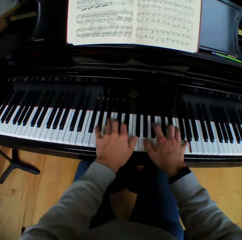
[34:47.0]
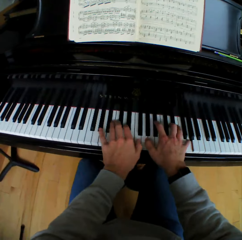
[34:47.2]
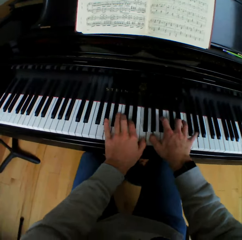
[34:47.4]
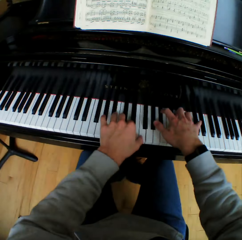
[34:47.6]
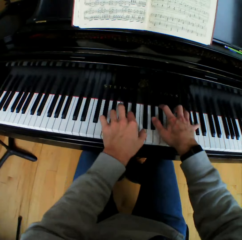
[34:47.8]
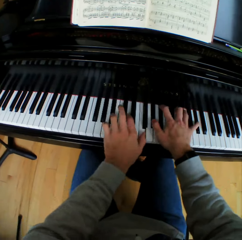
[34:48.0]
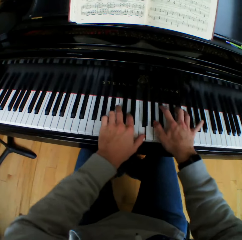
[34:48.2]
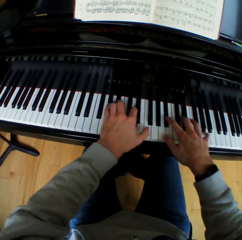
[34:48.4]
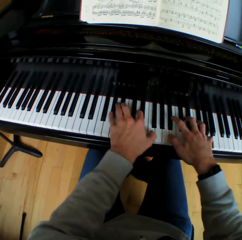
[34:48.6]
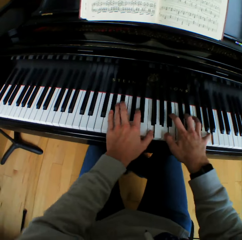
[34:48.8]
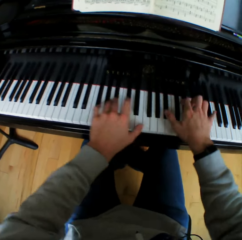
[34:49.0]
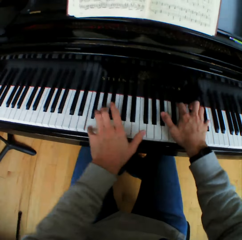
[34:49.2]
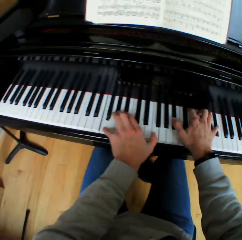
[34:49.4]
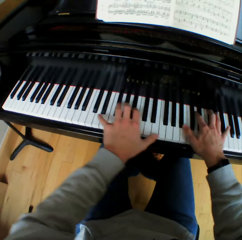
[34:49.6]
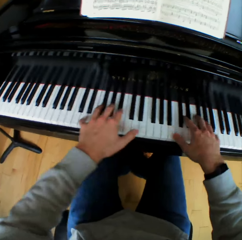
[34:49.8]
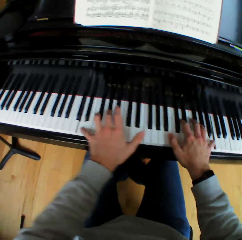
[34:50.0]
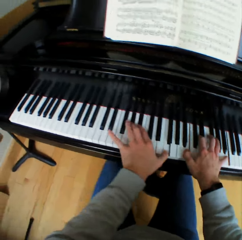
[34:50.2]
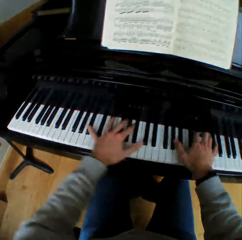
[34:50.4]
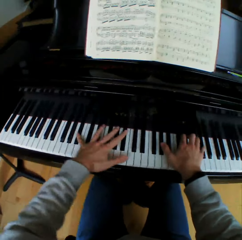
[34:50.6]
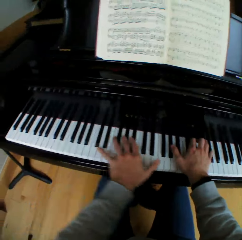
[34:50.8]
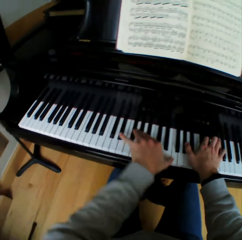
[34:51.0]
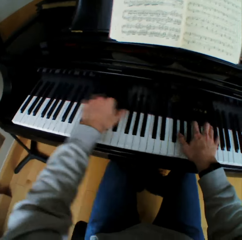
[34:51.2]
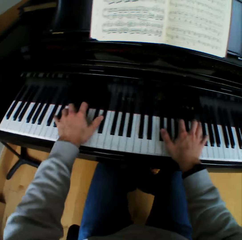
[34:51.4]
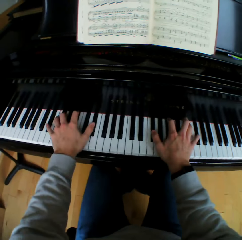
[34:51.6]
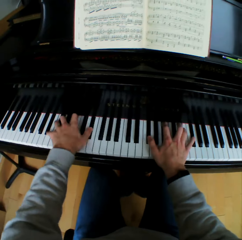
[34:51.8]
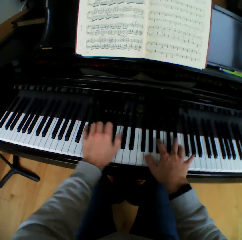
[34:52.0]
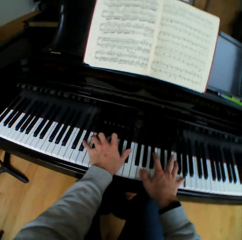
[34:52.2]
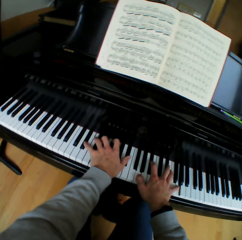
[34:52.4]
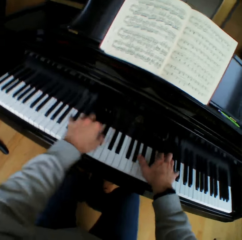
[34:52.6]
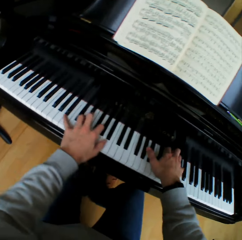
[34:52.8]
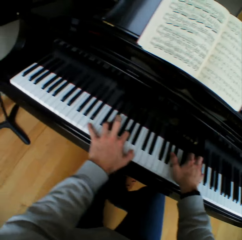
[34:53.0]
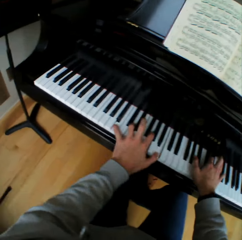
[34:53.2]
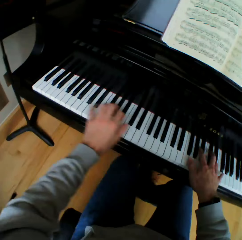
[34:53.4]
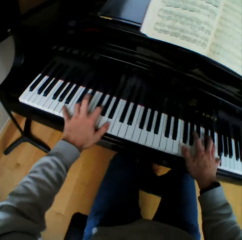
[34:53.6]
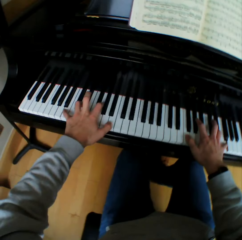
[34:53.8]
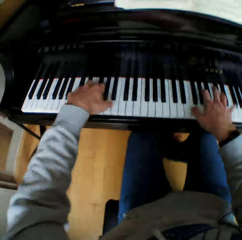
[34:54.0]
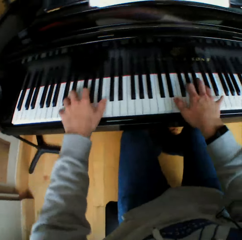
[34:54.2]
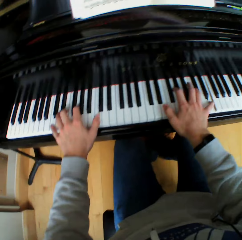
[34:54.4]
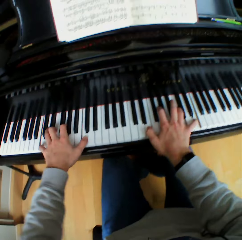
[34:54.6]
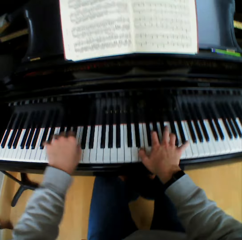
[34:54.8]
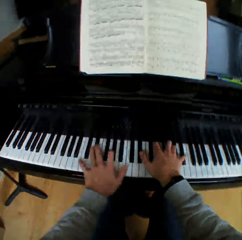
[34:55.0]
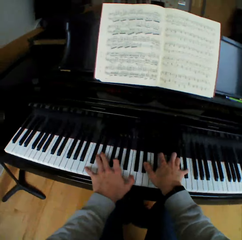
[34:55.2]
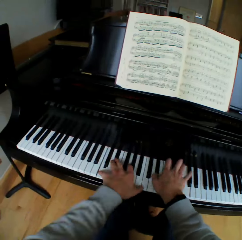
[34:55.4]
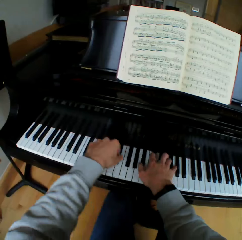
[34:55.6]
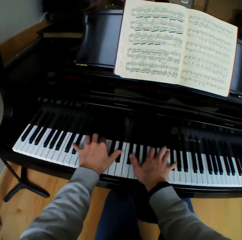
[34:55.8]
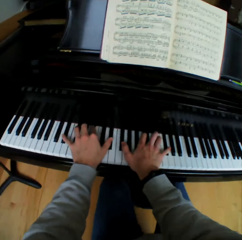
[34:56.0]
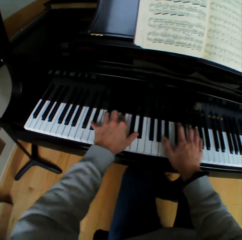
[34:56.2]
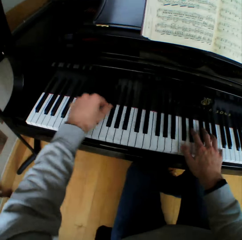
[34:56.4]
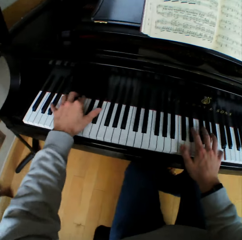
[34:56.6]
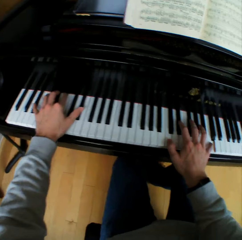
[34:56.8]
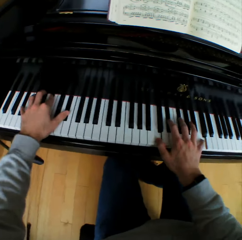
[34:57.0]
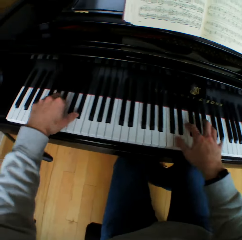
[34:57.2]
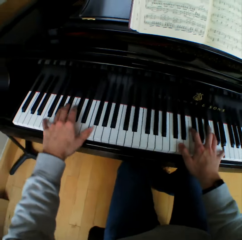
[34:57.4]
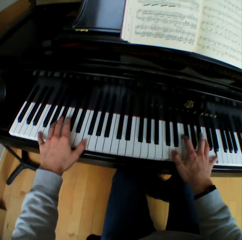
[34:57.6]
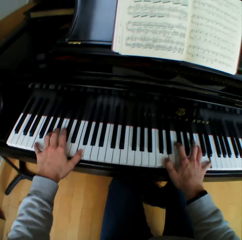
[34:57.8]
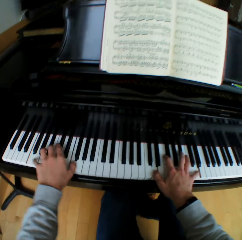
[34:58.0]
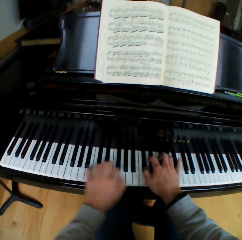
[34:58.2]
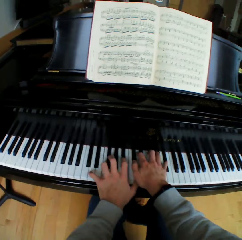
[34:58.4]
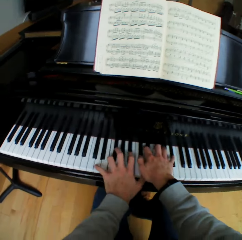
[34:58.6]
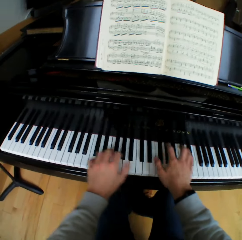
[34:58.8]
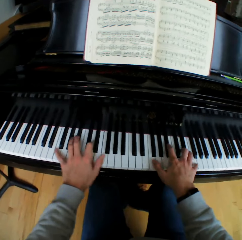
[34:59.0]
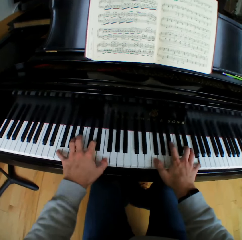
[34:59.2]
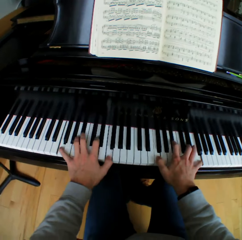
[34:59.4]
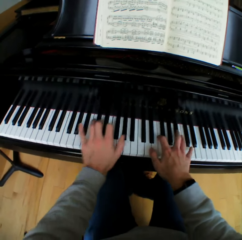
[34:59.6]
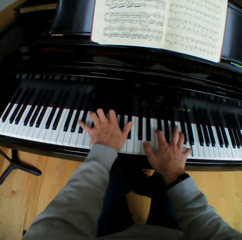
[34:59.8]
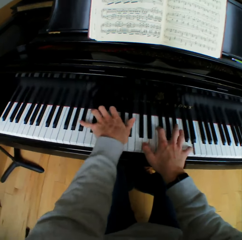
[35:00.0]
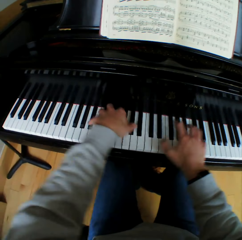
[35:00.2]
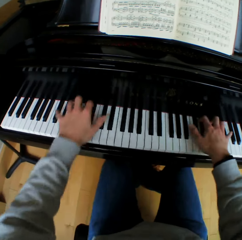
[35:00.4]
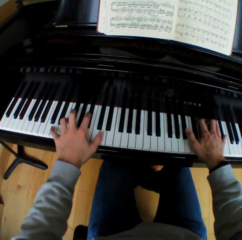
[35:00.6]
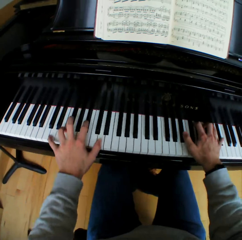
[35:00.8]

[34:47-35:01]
The camera wearer plays the piano with both hands. He lifts his left hand across the right hand. He plays the piano with both hands. He lifts his left hand. He plays the piano with both hands. He lifts his left hand. He plays the piano with both hands.

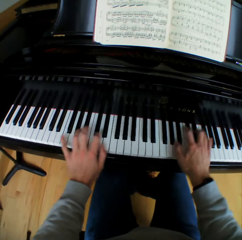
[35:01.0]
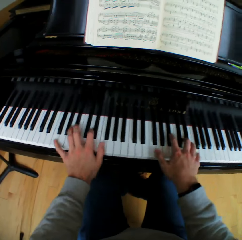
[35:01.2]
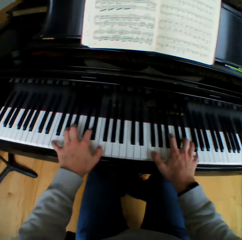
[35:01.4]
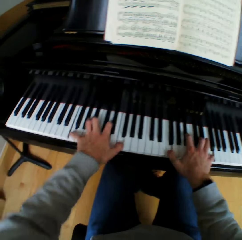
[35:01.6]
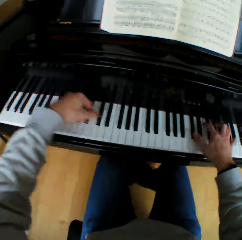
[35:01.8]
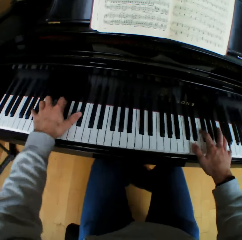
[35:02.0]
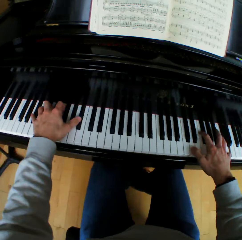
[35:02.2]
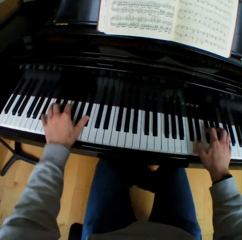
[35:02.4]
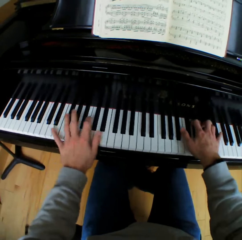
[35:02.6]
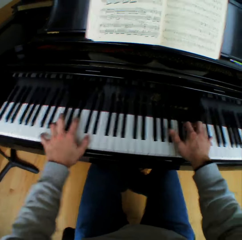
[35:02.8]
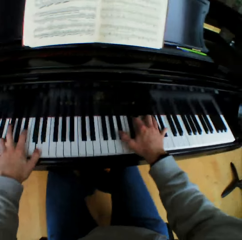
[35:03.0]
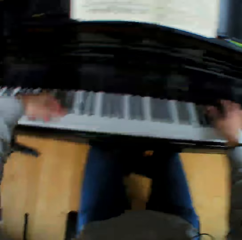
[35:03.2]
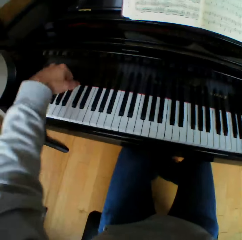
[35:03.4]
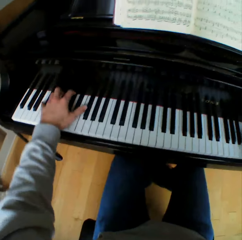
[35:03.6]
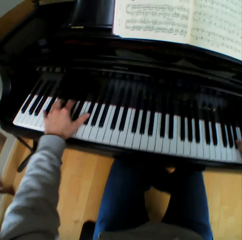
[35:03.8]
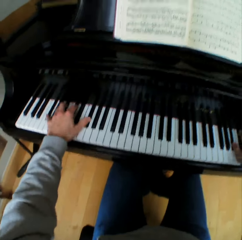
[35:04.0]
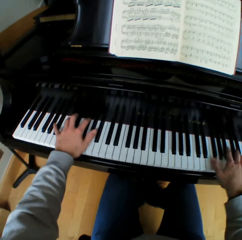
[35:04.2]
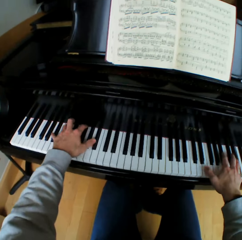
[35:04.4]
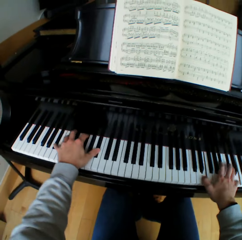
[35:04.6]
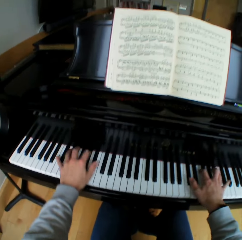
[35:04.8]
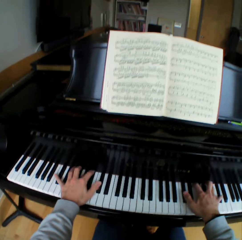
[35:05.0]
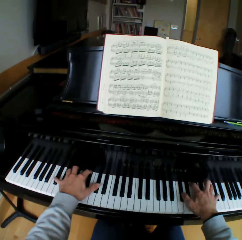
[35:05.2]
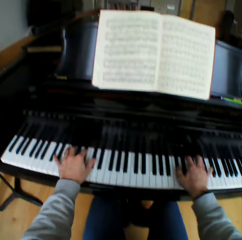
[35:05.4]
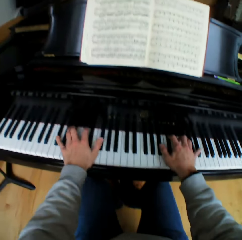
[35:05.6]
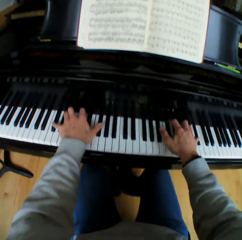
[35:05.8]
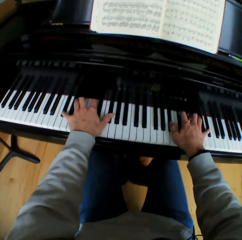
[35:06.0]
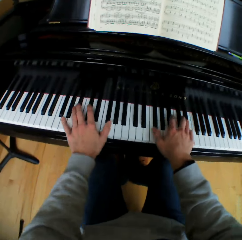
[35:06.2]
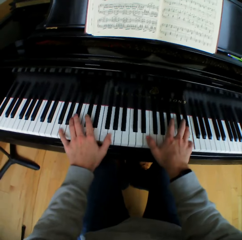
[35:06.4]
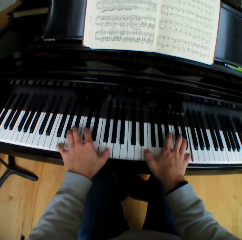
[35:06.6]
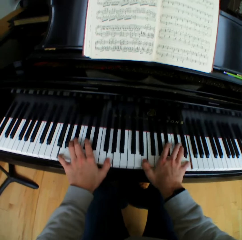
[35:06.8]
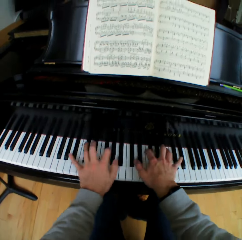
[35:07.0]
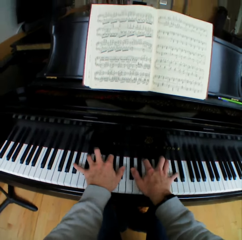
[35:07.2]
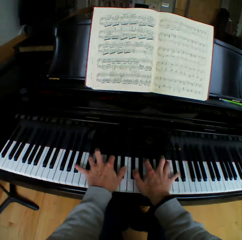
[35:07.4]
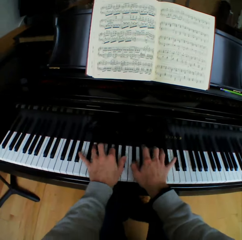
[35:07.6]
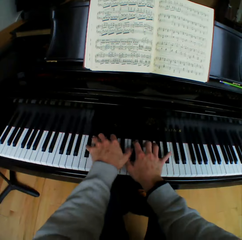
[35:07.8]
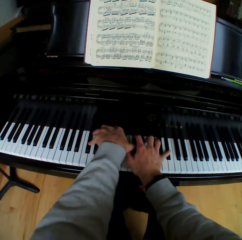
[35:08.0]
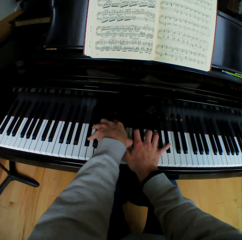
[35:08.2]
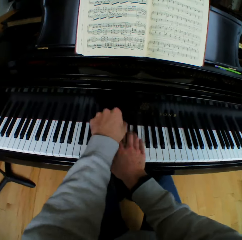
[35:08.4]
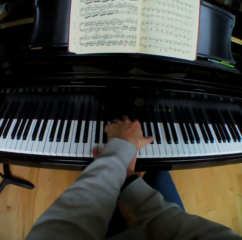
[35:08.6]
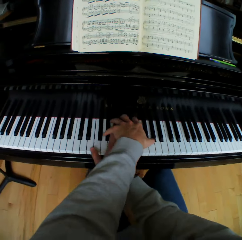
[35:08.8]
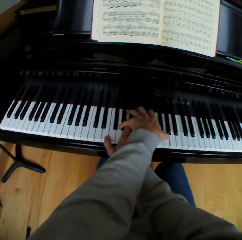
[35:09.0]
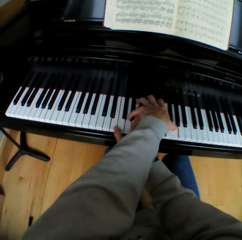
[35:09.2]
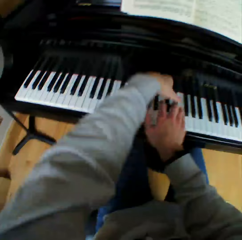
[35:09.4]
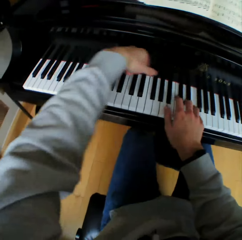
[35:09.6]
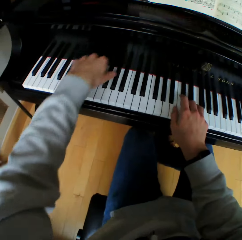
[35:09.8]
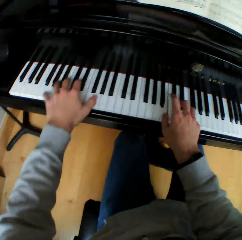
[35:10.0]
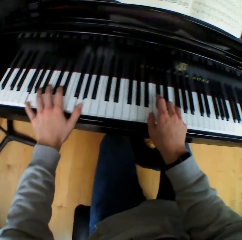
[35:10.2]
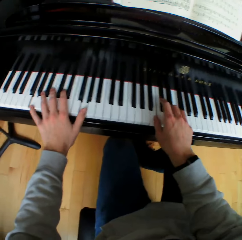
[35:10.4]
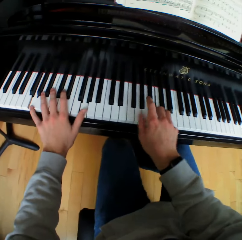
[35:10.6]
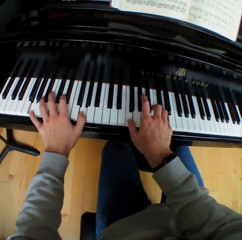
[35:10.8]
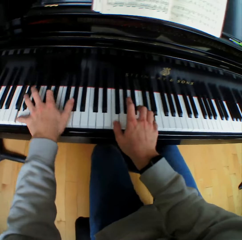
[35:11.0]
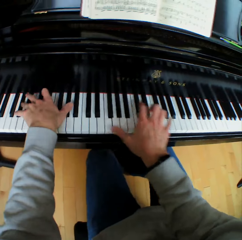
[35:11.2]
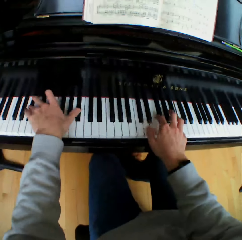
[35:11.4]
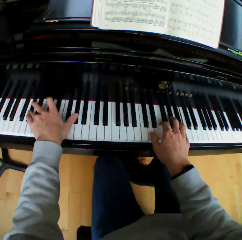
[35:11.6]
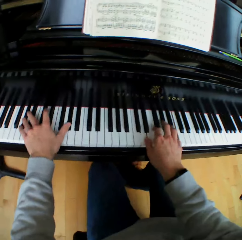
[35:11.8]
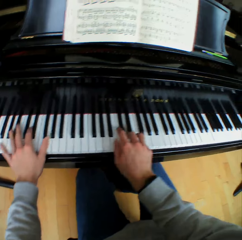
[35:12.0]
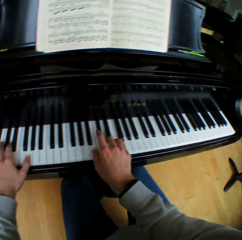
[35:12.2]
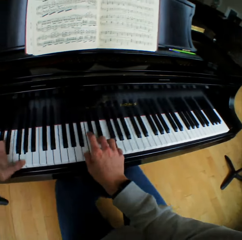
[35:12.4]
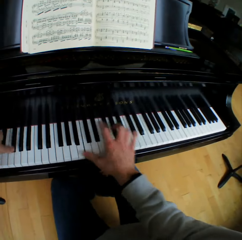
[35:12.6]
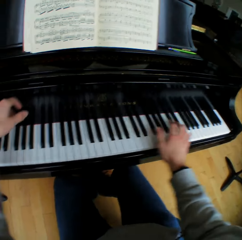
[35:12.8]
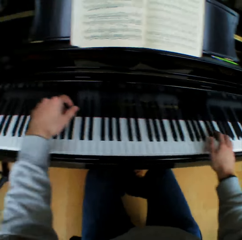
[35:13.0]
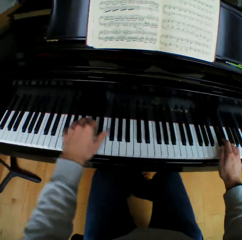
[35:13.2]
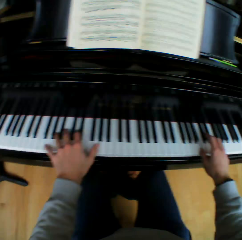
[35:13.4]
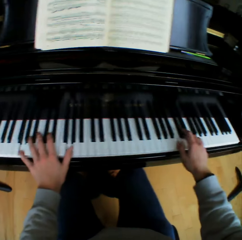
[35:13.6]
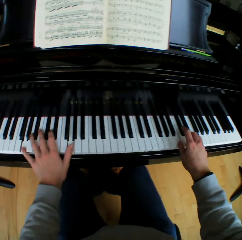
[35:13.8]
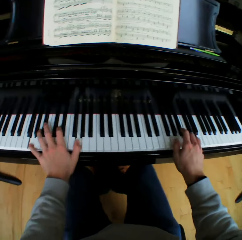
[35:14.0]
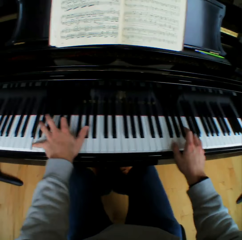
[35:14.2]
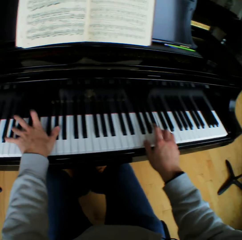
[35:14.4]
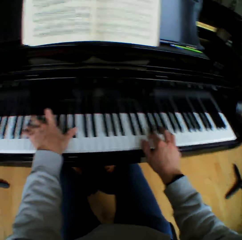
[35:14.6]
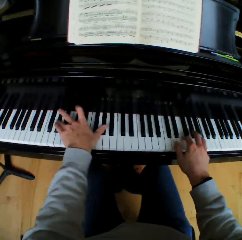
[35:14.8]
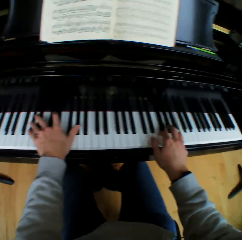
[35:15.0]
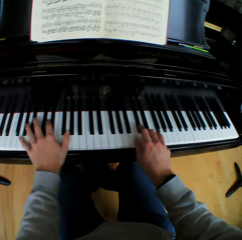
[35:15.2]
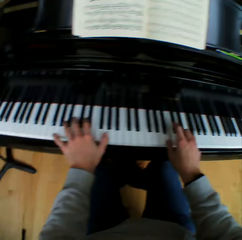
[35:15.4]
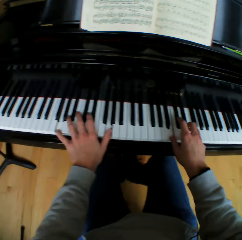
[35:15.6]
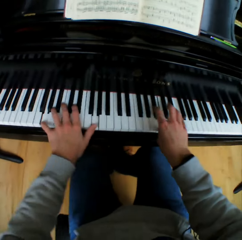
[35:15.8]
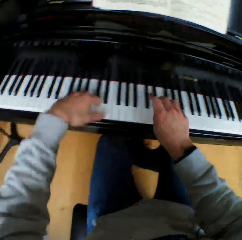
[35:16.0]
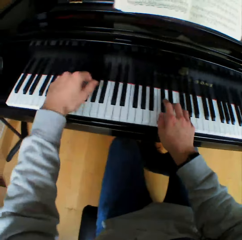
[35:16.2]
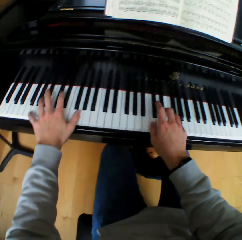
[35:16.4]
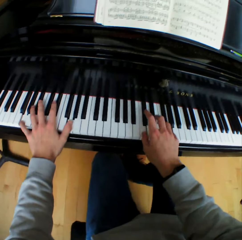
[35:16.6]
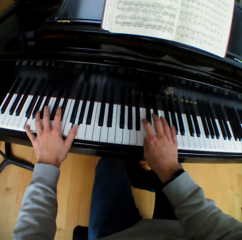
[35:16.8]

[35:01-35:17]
The camera wearer lifts his left hand. He plays the piano with both hands. He lifts his left hand across the right hand. He plays the piano with both hands. He lifts his left hand across the right hand. He plays the piano with both hands. He lifts his left hand. He plays the piano with both hands.
